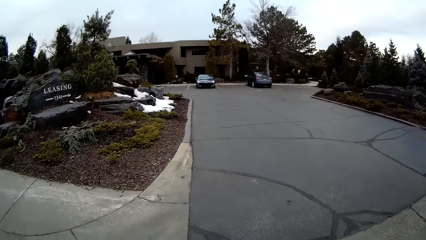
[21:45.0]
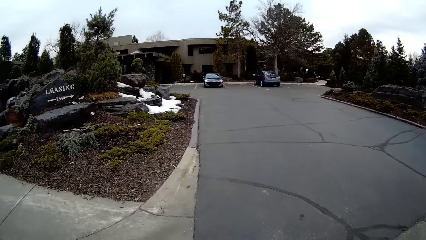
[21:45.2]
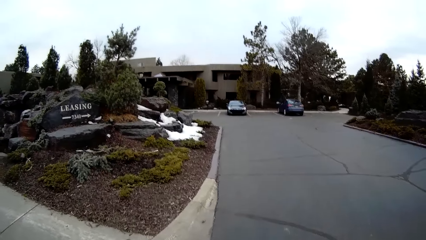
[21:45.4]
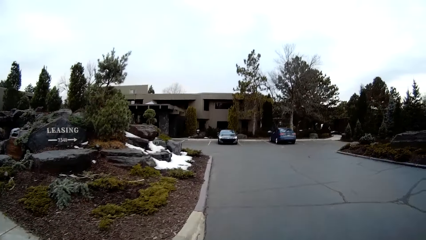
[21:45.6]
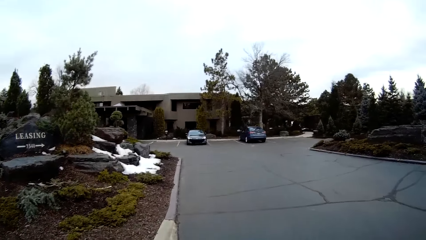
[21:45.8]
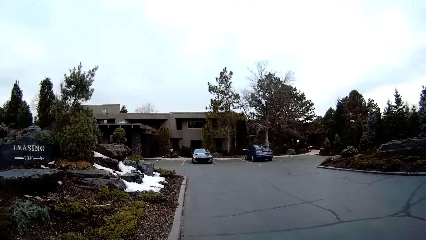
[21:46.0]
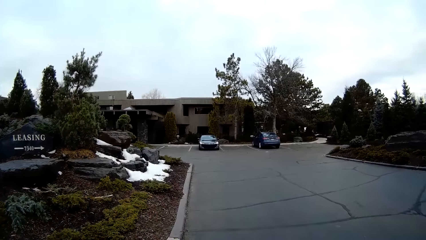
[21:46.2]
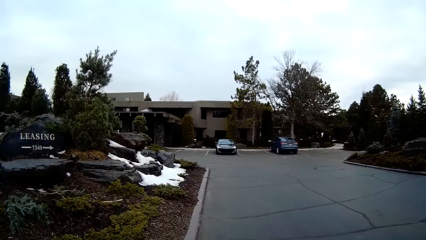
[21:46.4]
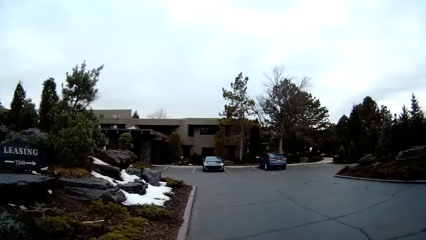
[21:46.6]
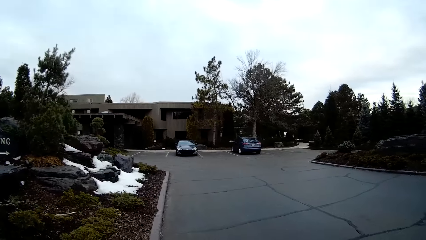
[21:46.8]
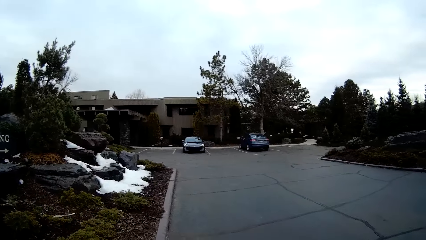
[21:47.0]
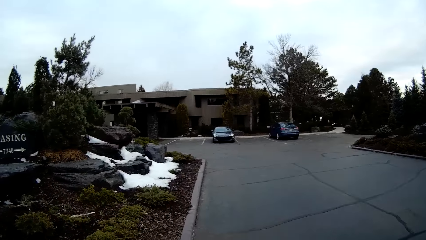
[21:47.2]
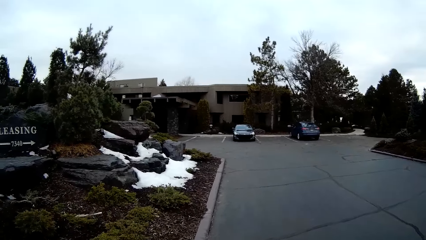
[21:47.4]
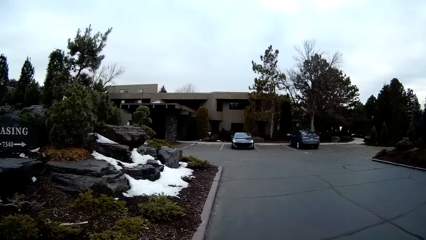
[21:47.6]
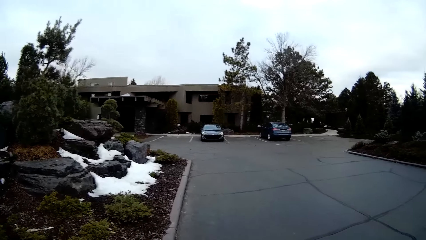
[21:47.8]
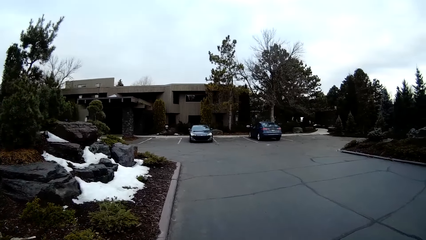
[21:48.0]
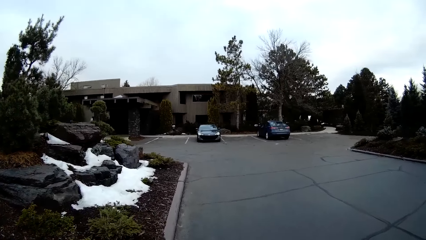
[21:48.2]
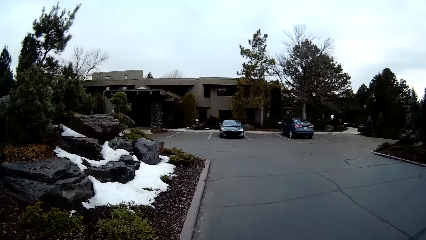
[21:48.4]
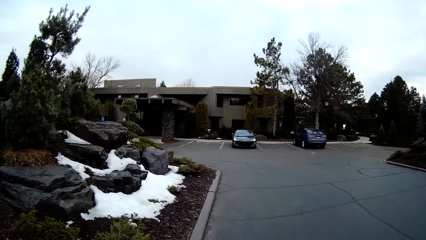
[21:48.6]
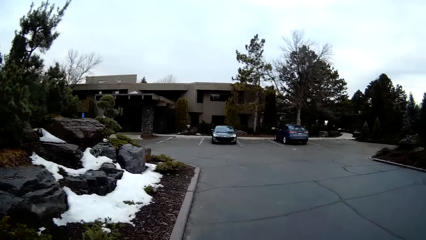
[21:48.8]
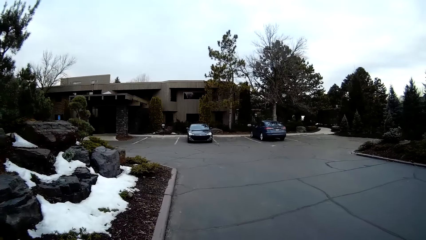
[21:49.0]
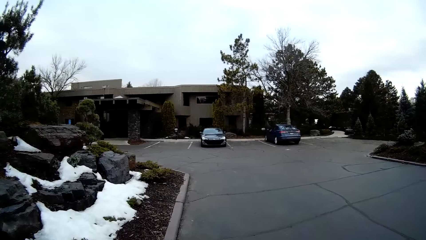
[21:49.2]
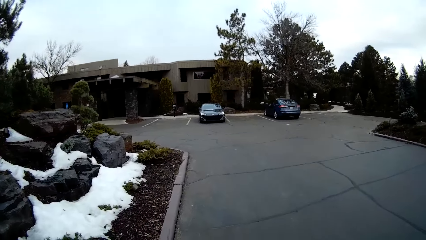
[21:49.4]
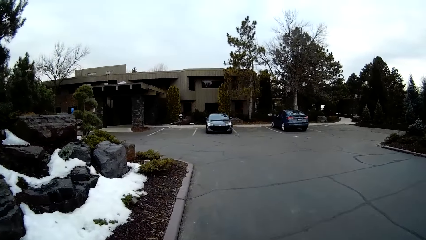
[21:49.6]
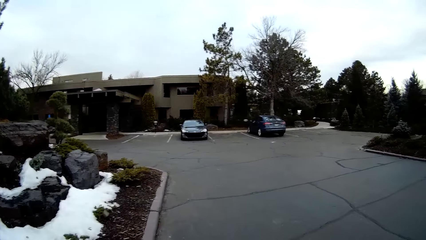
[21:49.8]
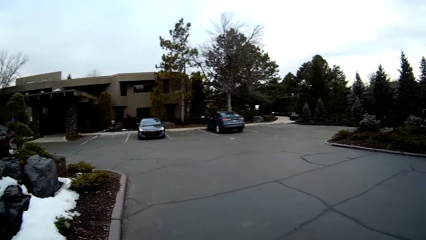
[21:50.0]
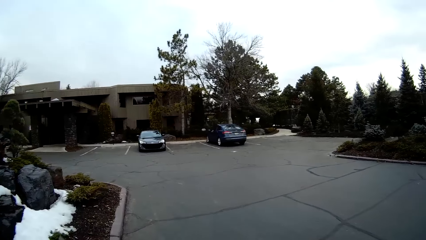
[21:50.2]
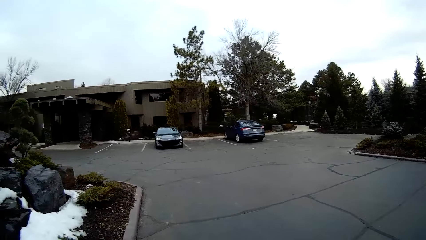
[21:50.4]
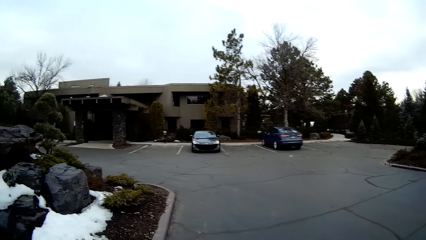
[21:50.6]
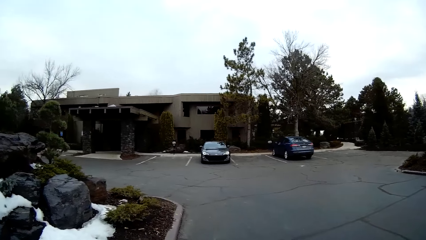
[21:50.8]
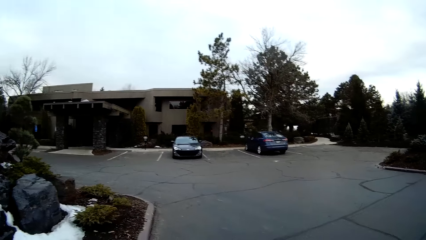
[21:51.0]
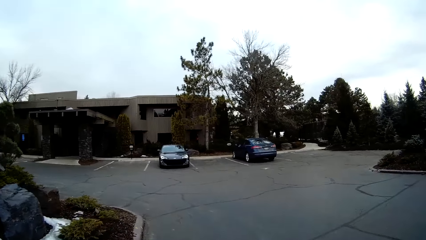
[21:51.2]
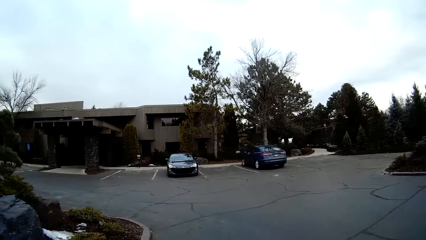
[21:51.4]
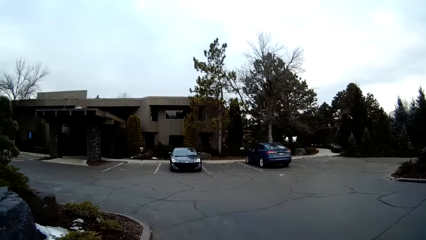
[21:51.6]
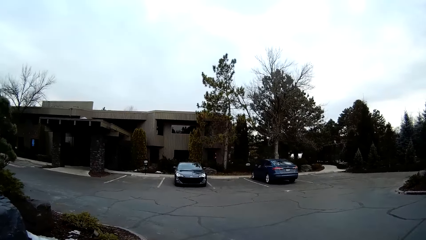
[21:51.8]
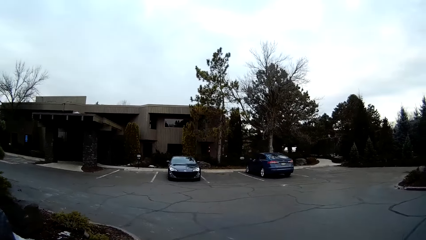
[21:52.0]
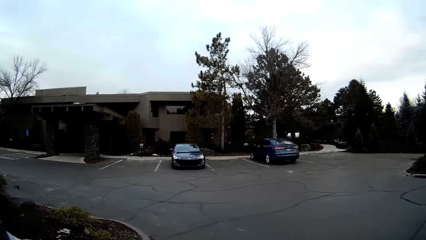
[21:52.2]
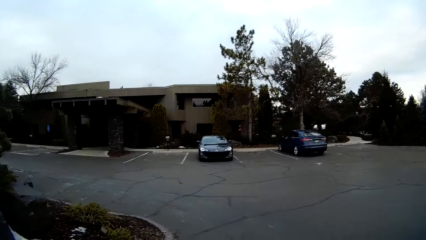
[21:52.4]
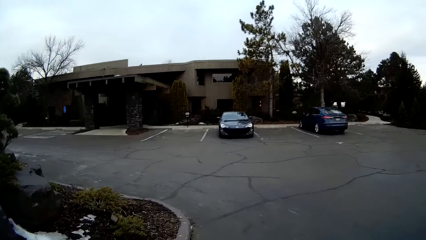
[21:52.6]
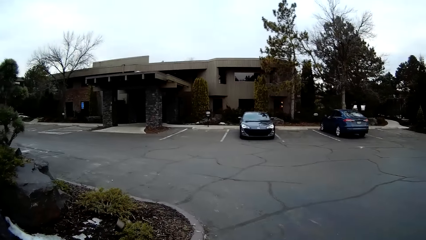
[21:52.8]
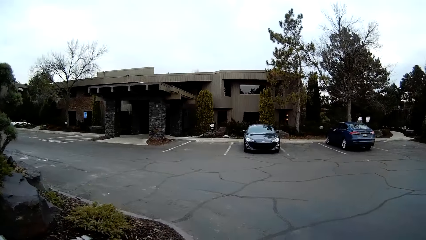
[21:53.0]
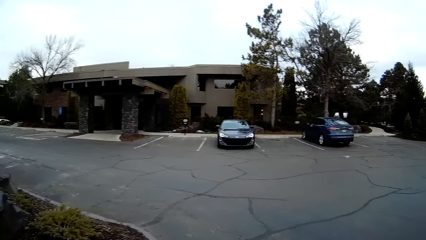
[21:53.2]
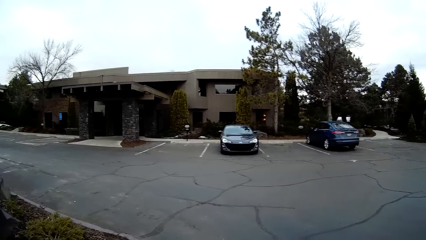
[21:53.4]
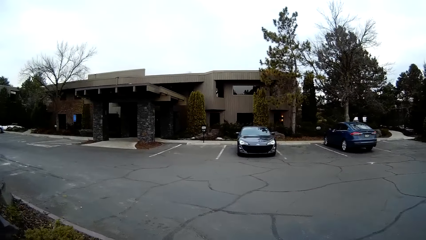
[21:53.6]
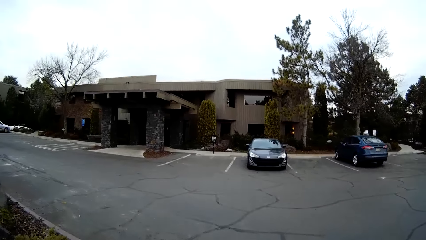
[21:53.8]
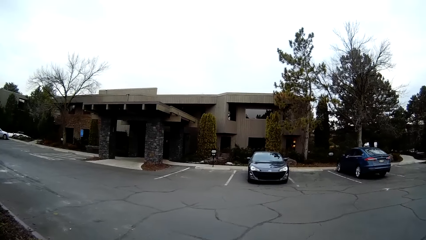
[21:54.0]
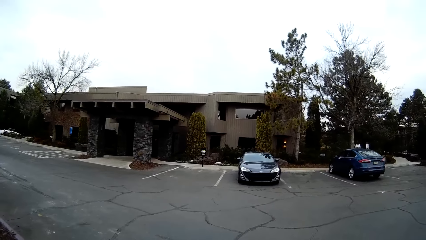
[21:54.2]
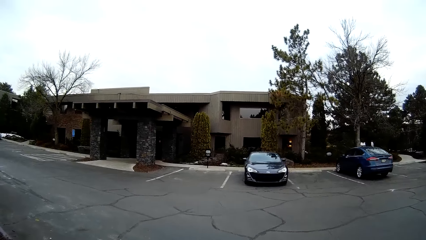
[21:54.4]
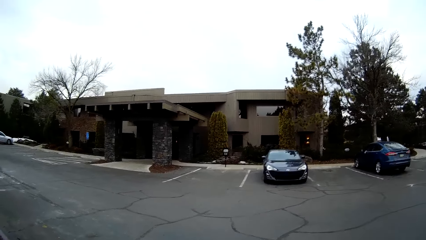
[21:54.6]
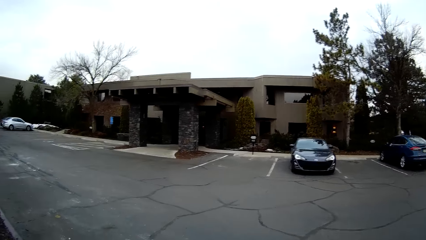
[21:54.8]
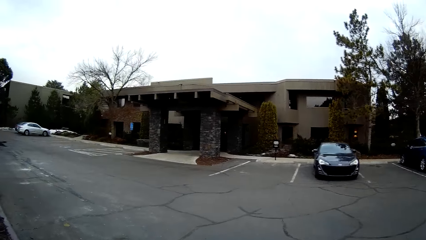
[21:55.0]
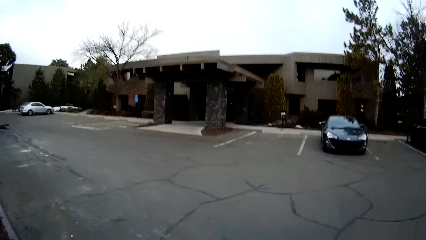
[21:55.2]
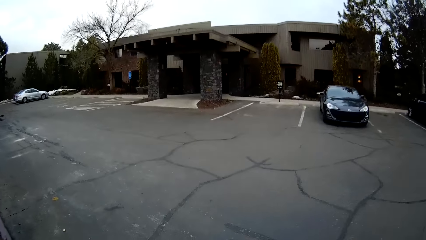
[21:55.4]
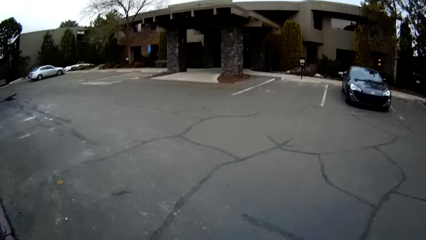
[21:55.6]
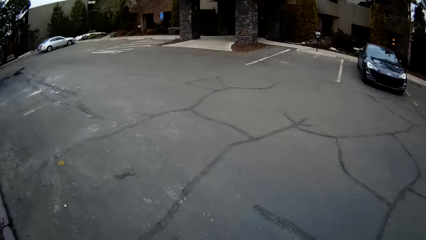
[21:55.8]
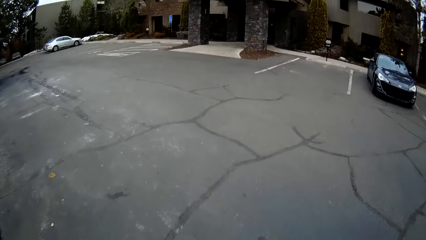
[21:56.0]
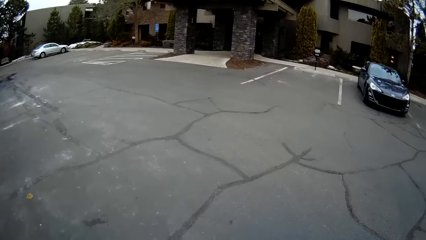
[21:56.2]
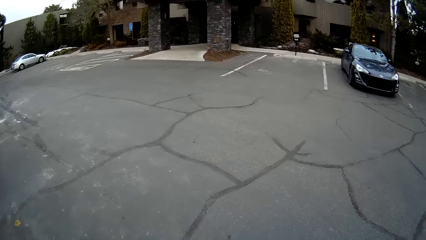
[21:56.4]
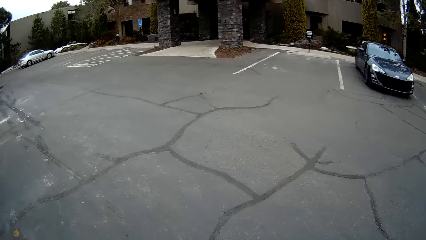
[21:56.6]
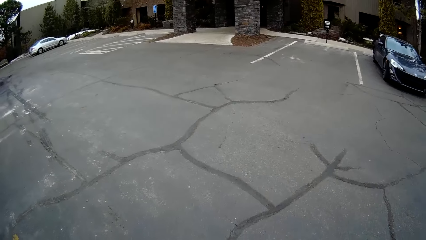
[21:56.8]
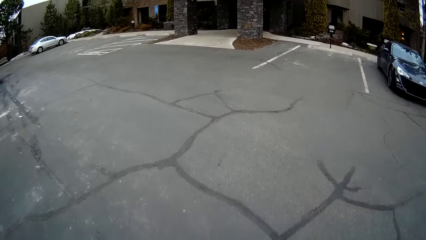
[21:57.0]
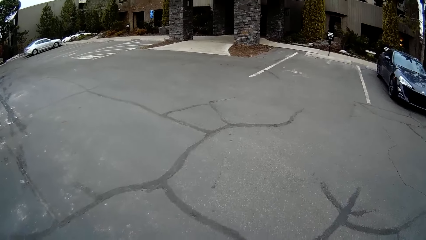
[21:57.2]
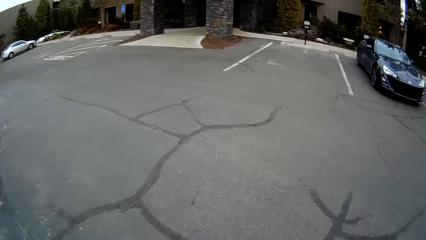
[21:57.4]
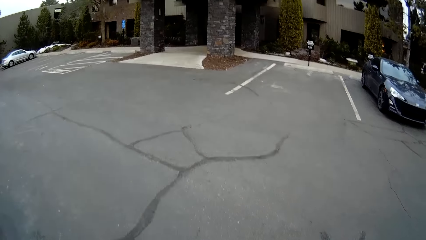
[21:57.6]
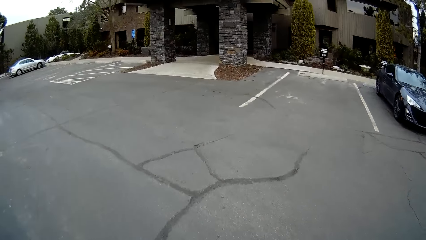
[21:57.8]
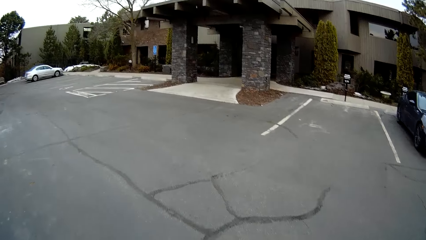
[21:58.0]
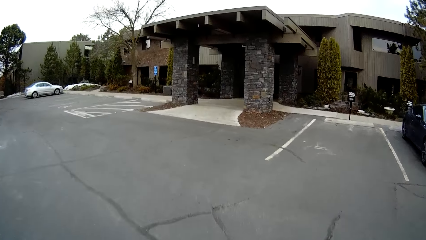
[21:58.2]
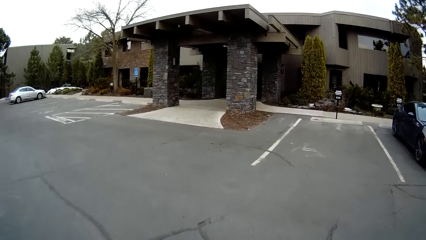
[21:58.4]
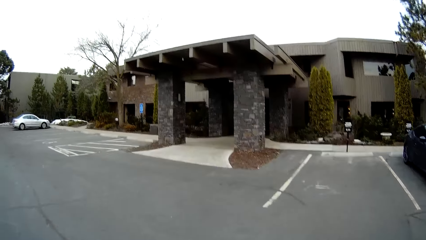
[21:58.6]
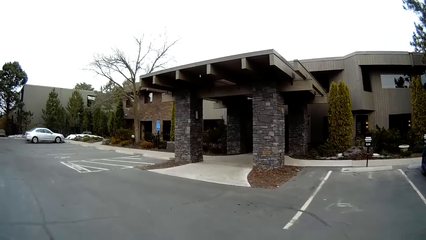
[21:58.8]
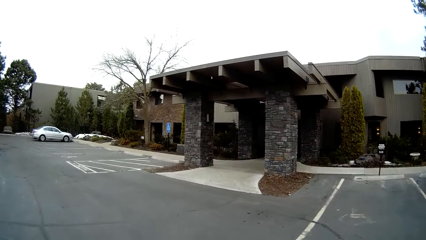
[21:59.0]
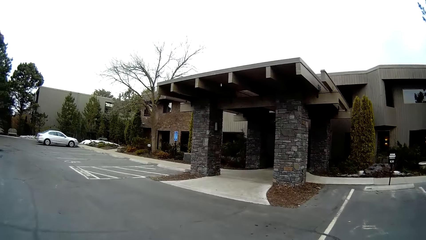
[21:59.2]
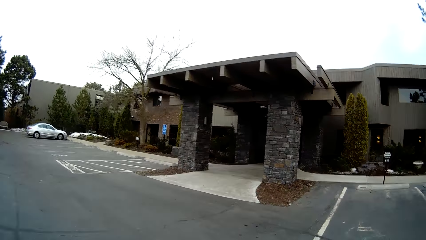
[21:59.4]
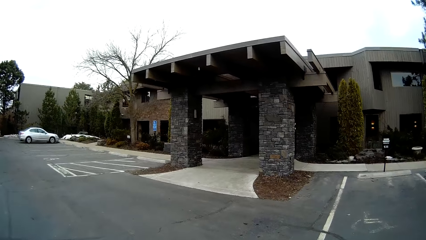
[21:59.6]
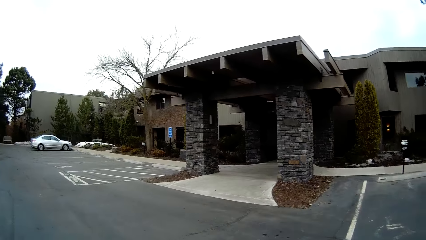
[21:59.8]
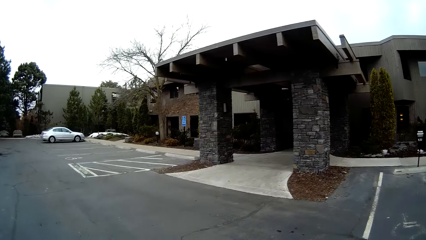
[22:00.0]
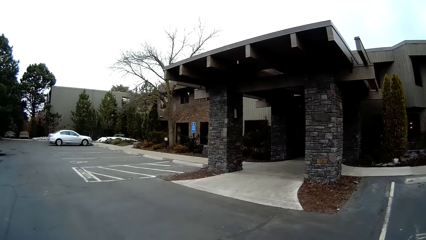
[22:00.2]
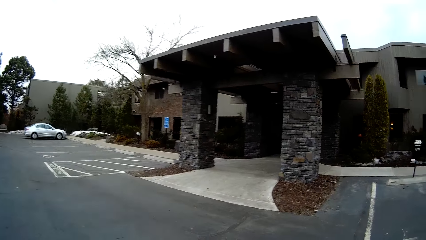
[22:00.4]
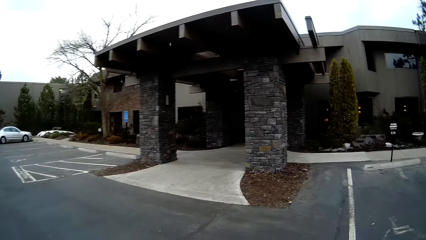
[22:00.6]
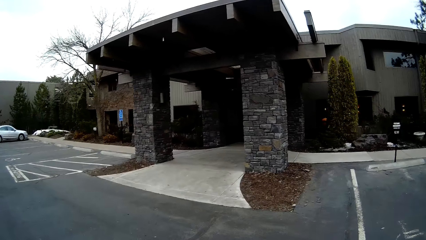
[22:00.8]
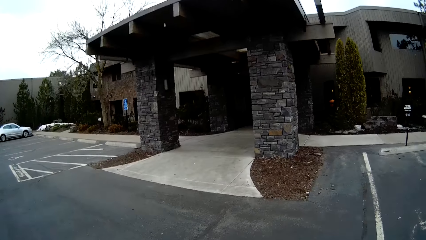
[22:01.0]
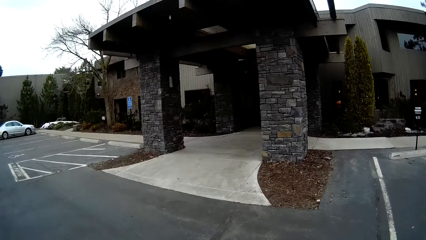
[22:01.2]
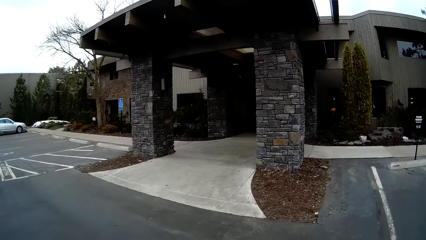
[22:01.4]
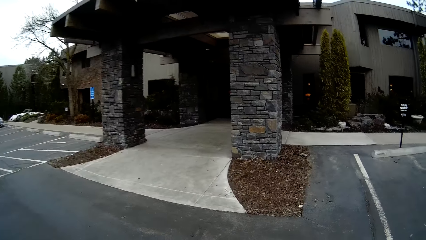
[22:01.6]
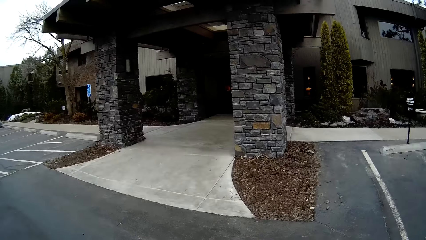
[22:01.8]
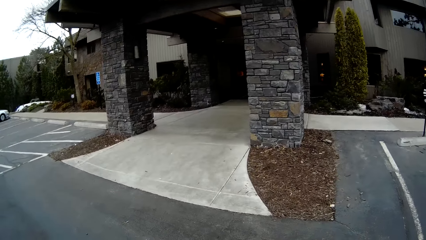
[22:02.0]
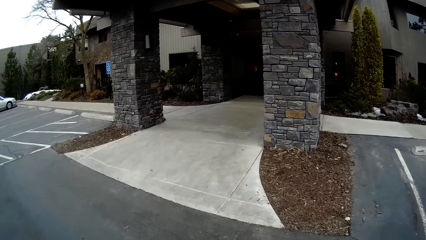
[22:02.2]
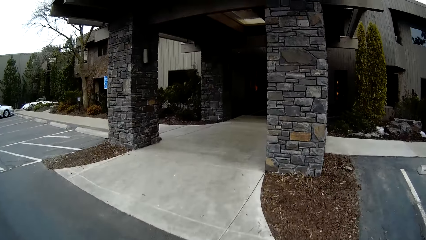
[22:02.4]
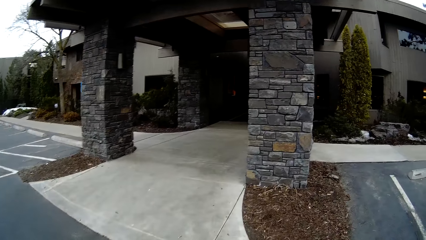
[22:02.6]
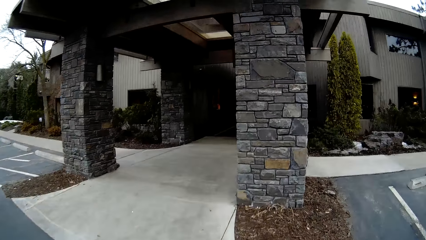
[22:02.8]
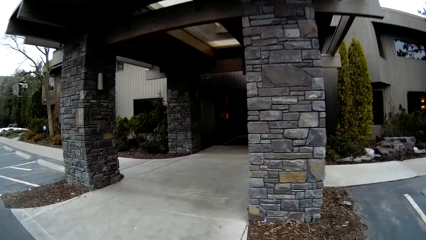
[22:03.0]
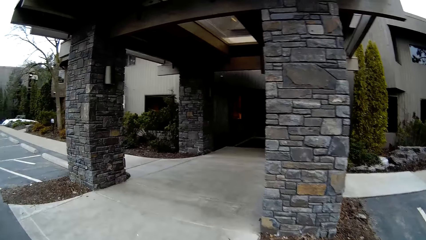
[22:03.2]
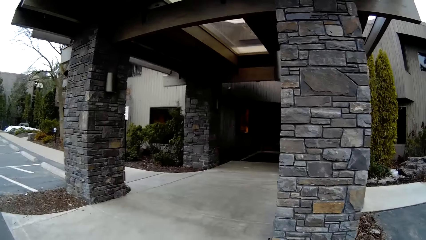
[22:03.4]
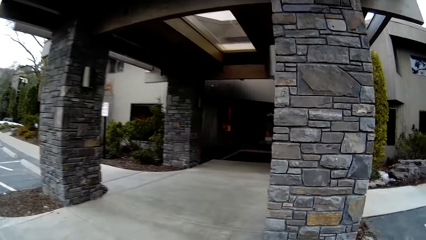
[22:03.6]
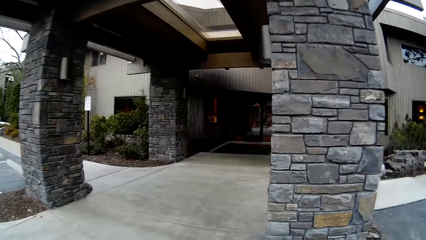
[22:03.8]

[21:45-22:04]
The camera wearer walks. They walk repeatedly.
